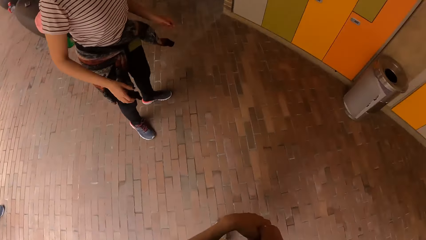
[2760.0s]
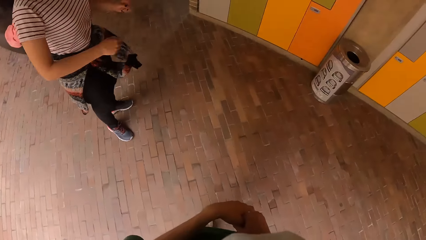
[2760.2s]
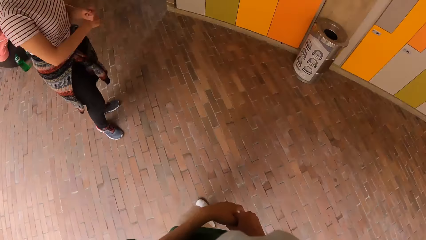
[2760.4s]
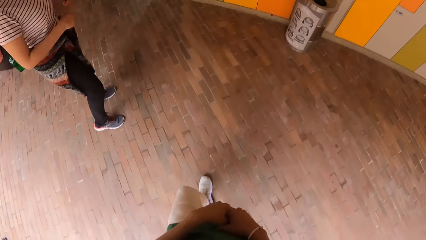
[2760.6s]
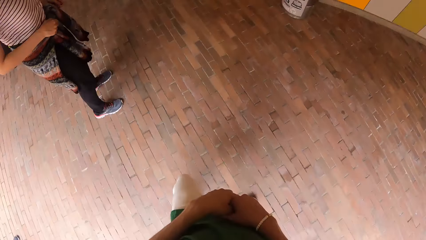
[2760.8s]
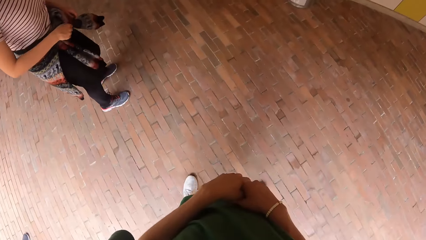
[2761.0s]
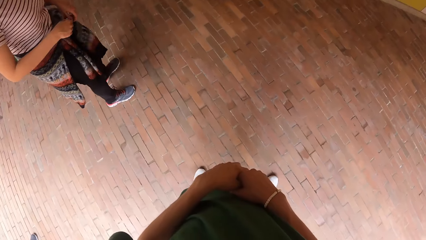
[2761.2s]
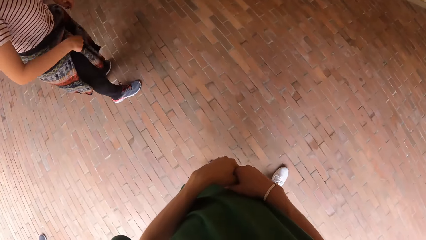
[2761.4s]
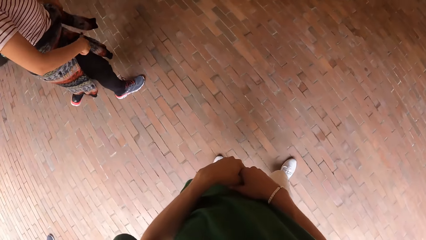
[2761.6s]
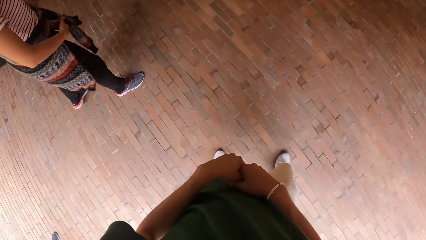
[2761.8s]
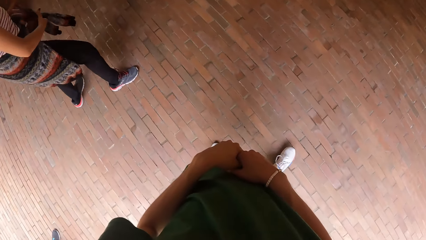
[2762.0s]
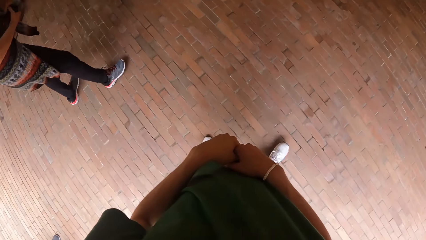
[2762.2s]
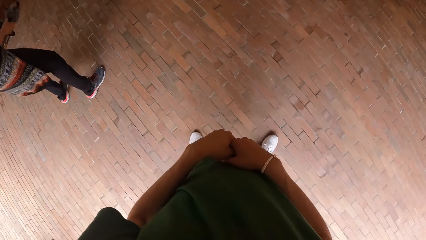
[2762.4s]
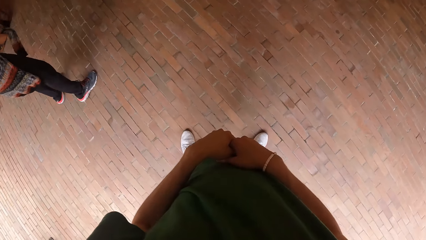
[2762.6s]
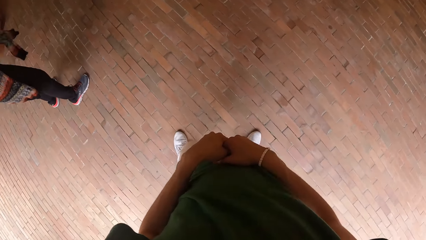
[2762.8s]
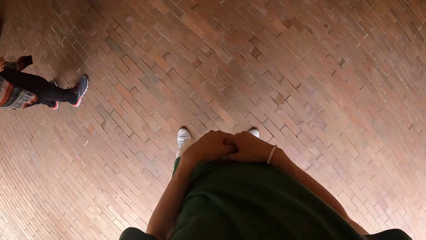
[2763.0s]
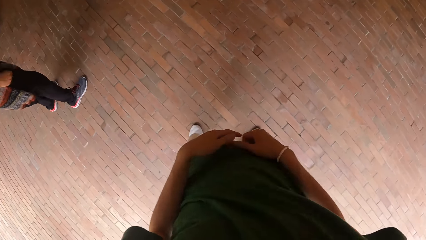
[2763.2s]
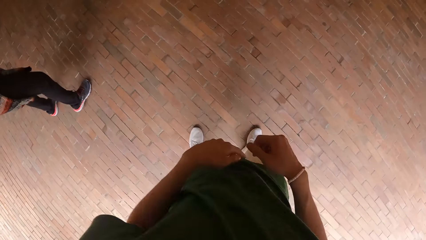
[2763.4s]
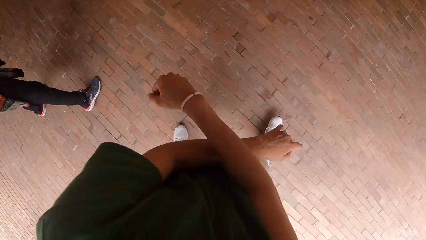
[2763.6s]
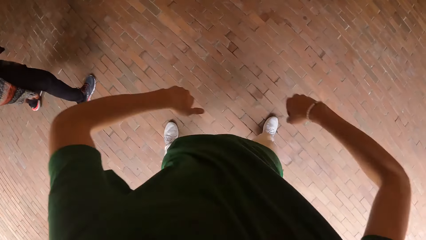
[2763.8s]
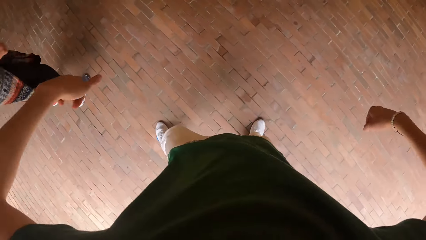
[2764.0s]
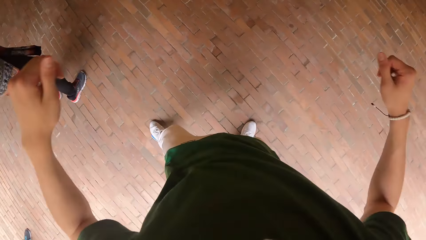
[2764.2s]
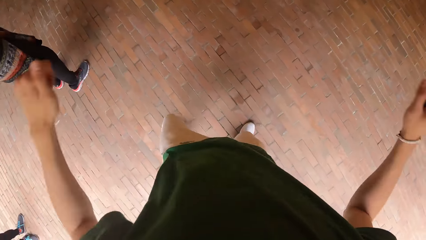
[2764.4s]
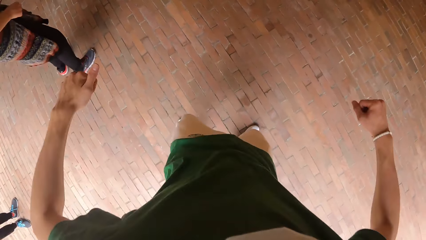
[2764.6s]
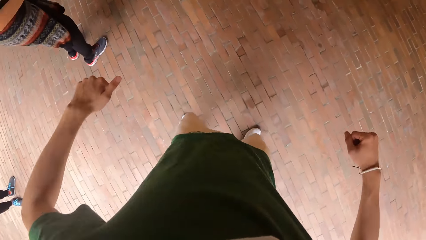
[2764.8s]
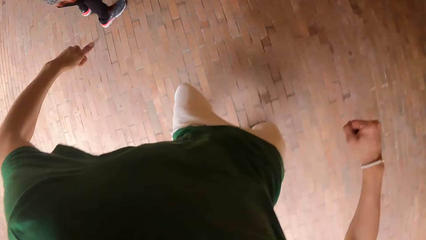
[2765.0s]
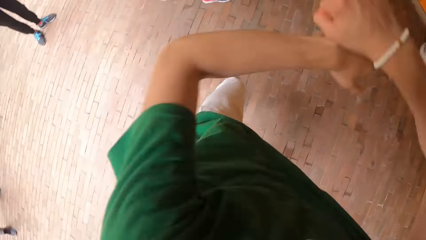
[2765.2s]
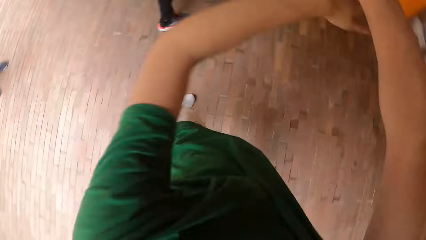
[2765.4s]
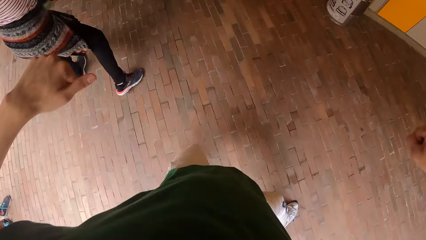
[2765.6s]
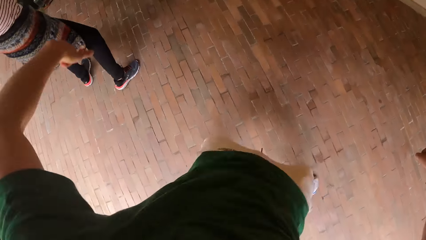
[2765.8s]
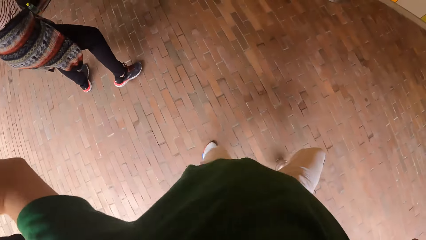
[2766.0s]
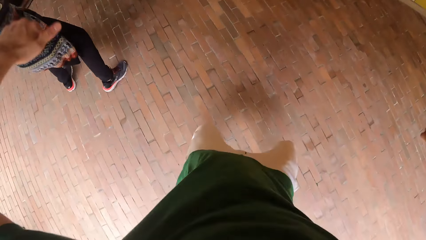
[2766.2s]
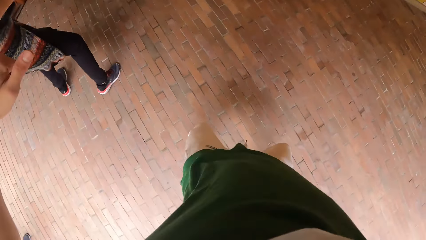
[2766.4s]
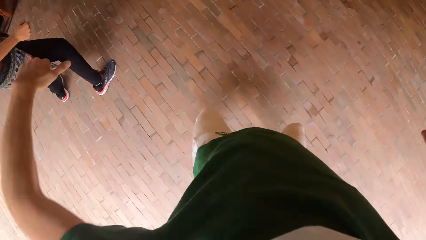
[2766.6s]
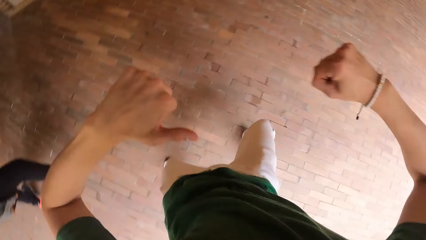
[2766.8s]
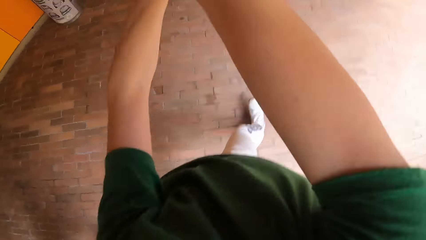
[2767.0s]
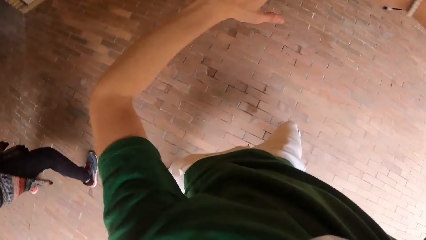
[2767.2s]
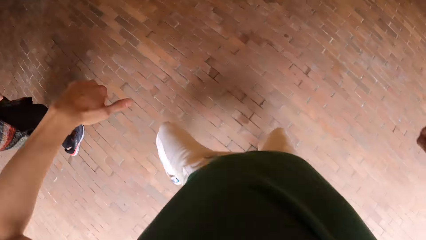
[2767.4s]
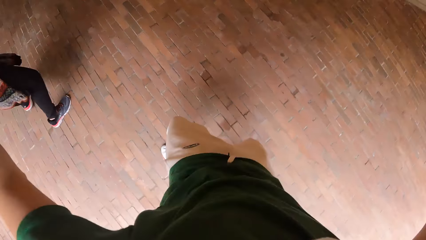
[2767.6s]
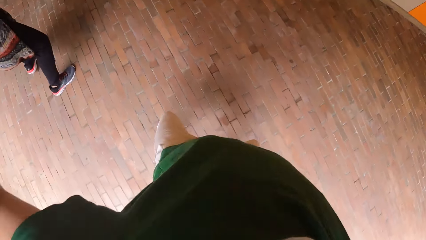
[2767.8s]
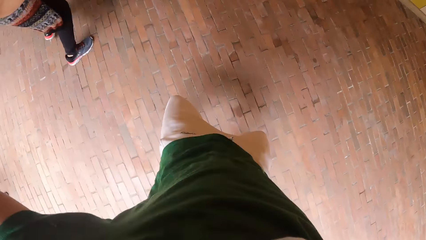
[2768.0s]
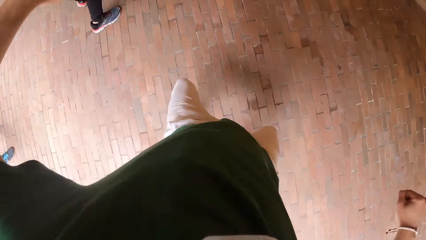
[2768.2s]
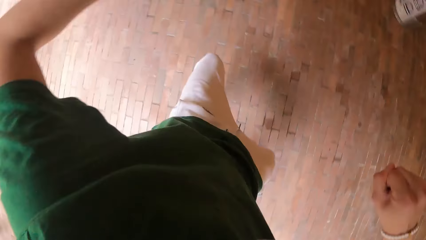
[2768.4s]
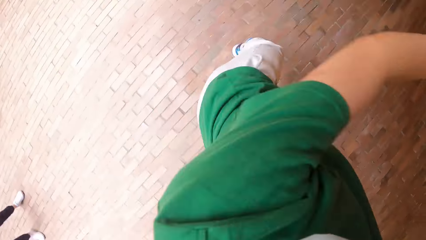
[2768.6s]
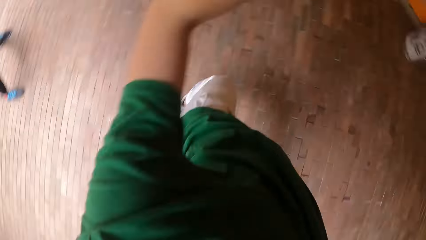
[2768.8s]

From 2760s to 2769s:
The woman performs the dance routine. The woman touches the sweatshirt with her hands. The camera wearer demonstrates the dance routine to the woman.

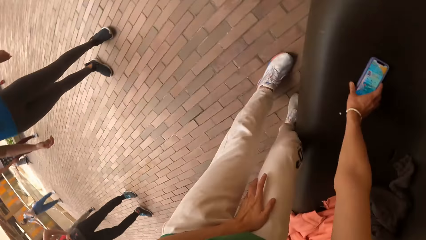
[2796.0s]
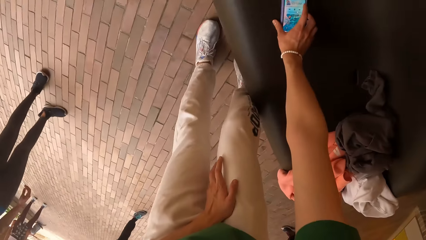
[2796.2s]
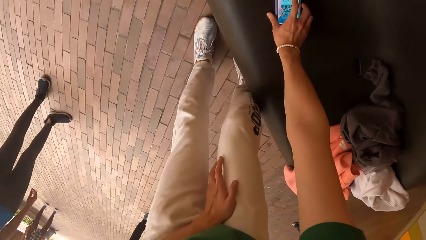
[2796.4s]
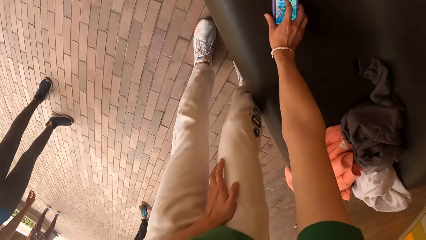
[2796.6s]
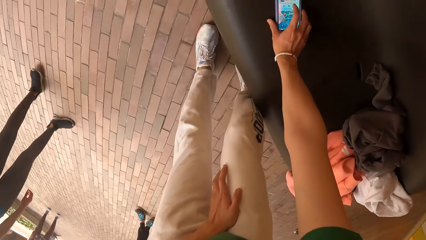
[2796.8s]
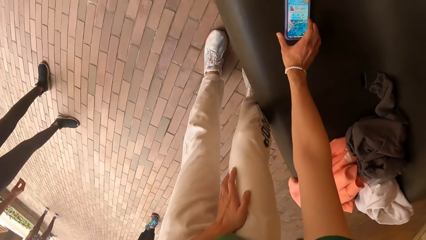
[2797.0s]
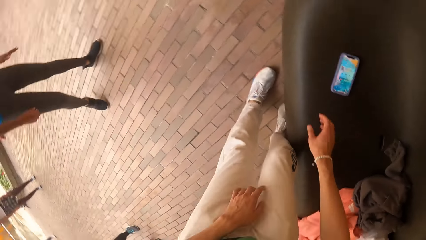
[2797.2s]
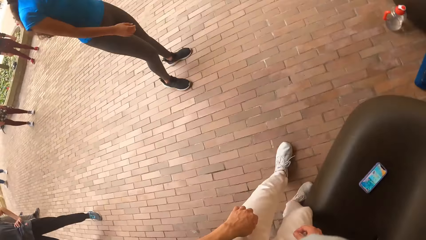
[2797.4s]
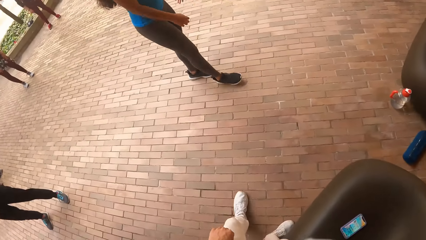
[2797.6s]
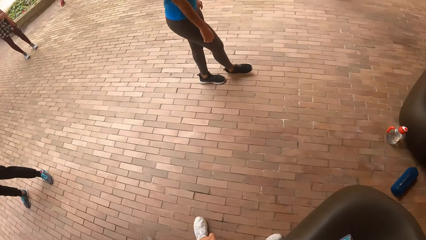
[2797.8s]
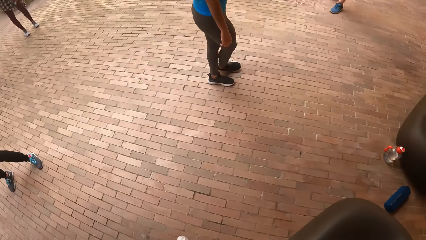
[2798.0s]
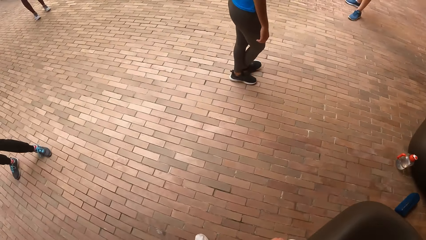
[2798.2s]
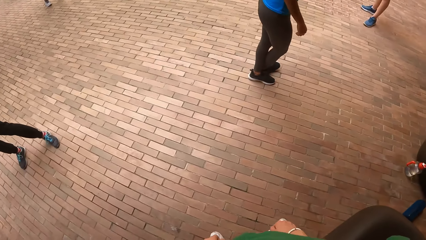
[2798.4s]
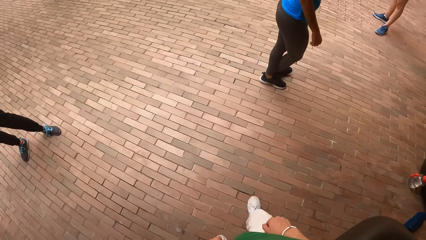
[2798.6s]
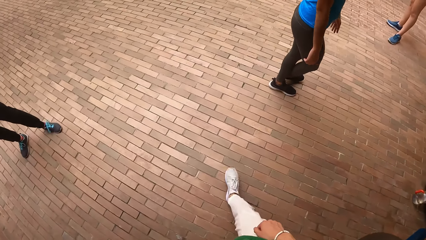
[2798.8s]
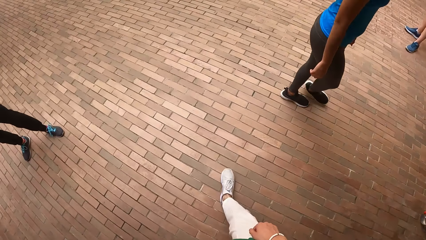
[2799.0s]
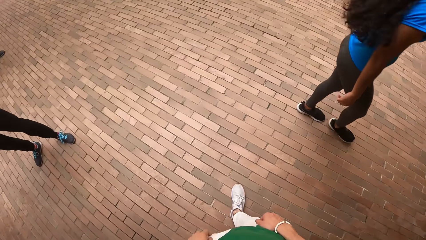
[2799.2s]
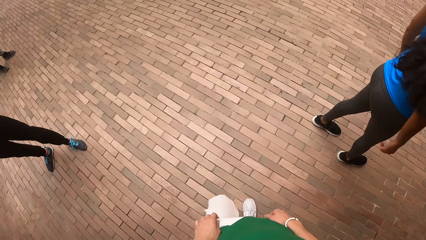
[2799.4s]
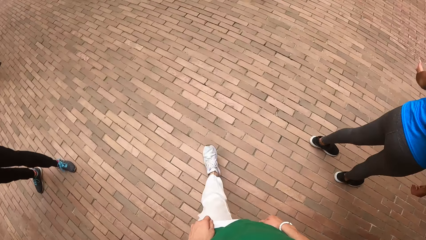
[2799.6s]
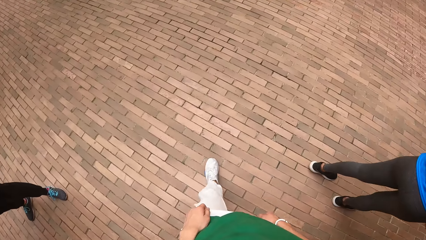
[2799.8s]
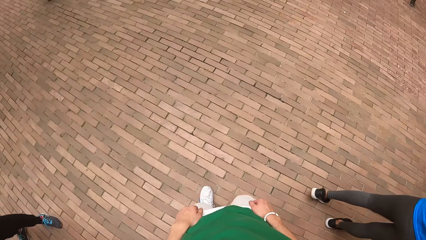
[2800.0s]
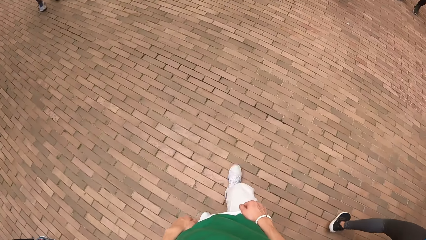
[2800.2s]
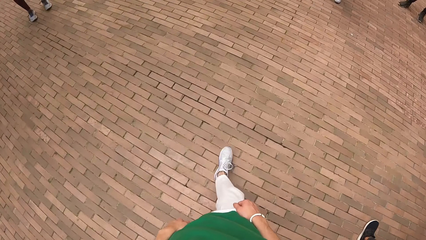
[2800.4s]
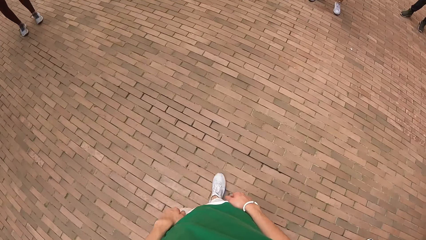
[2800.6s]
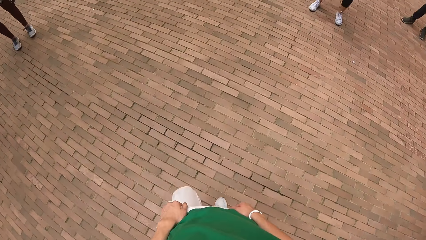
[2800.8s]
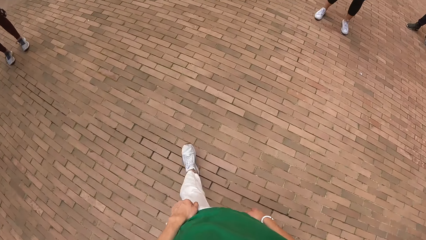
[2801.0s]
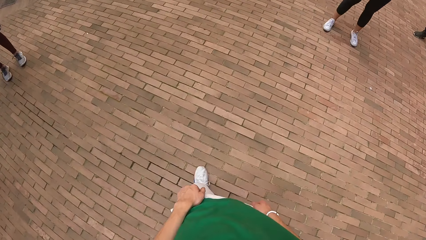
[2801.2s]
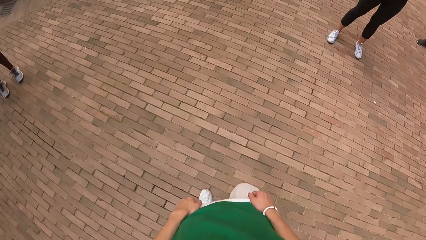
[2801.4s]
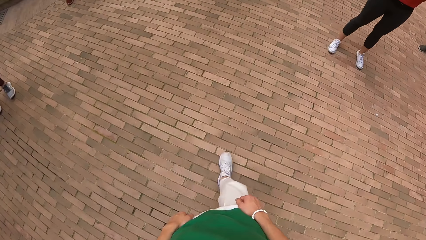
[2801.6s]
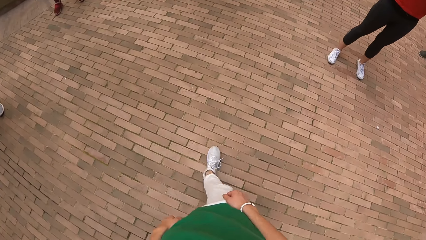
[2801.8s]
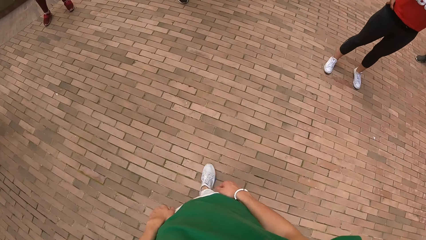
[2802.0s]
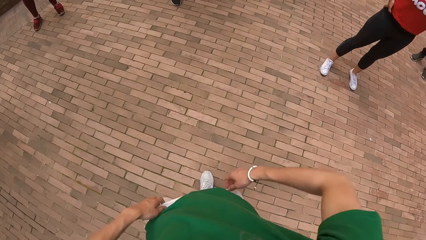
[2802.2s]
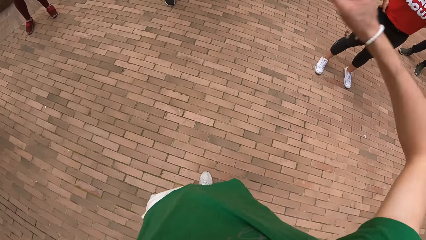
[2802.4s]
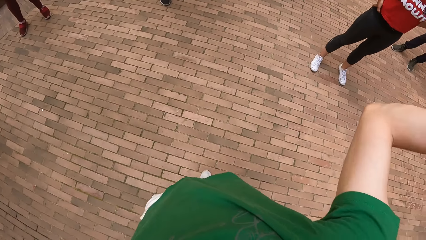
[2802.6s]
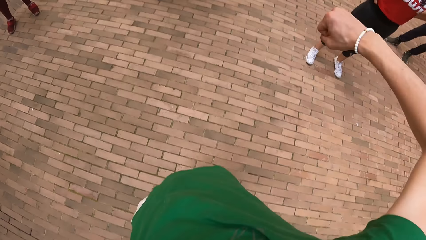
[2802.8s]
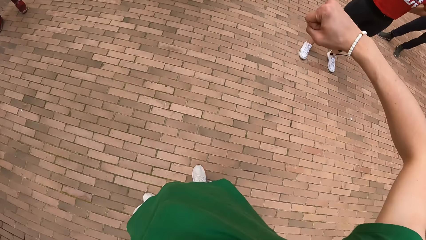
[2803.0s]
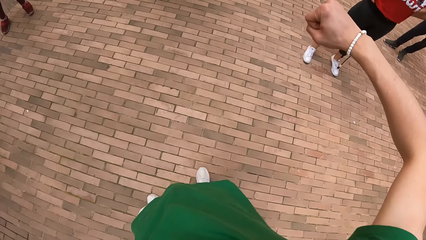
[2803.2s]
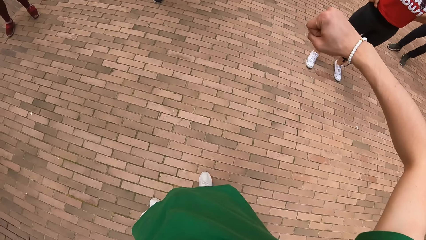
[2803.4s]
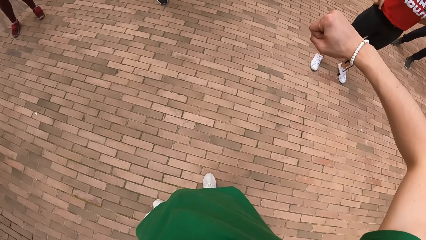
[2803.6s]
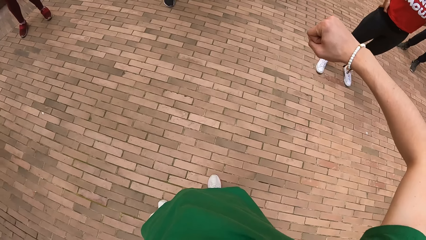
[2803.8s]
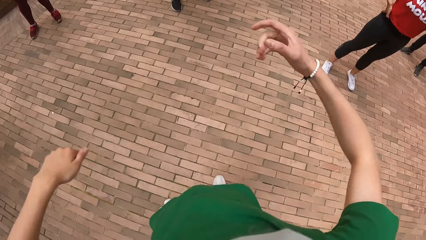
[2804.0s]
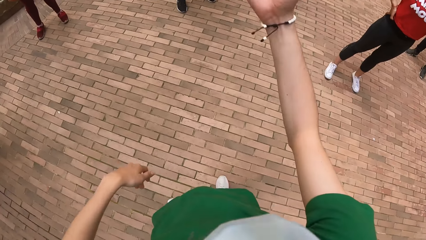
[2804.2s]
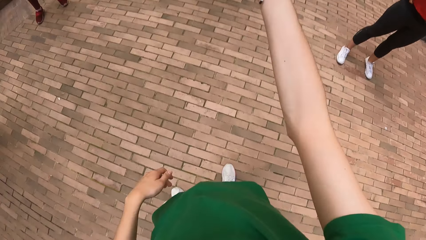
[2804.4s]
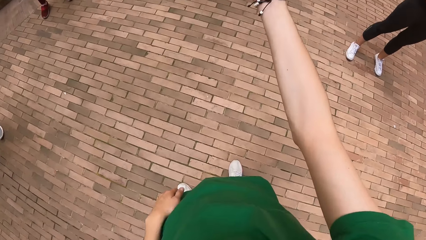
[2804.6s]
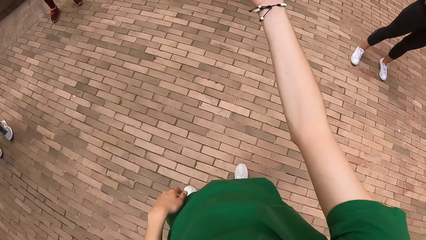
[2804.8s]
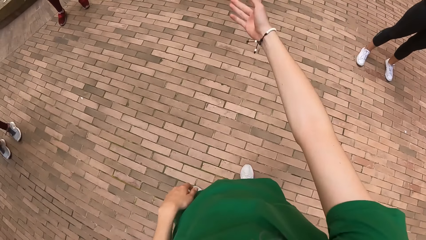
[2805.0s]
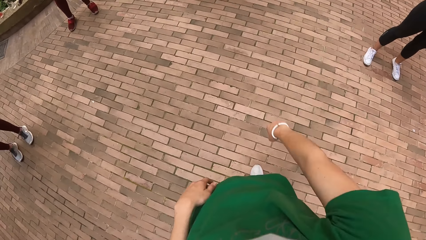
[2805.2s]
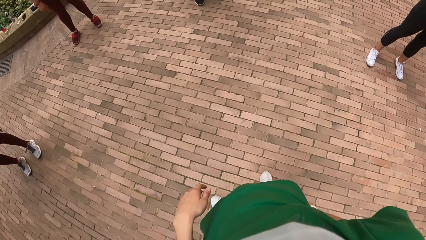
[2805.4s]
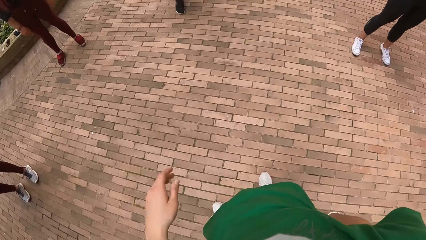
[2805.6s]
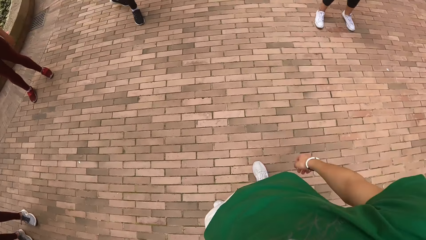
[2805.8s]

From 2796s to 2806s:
The camera wearer operates the phone with his right hand. He walks around. He performs the dance routine to the group of people. He throws hands.
